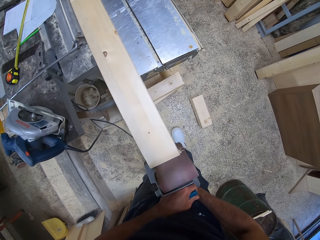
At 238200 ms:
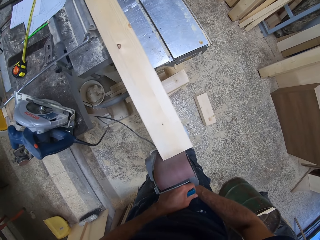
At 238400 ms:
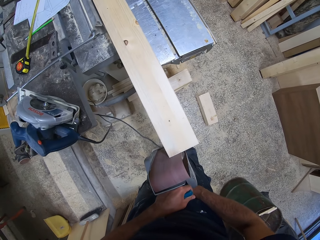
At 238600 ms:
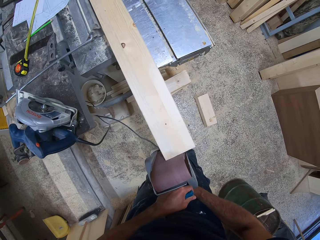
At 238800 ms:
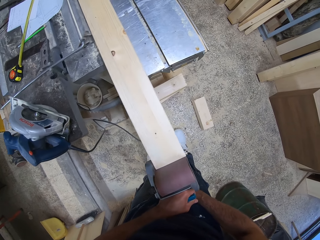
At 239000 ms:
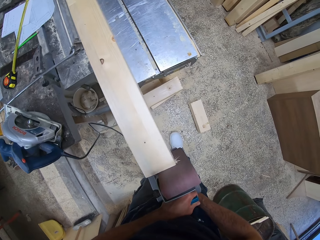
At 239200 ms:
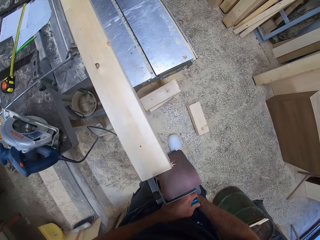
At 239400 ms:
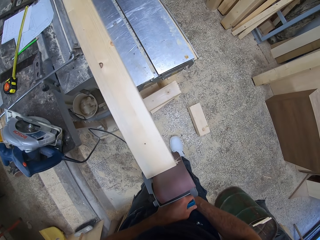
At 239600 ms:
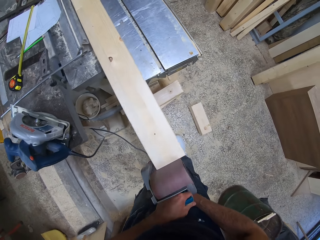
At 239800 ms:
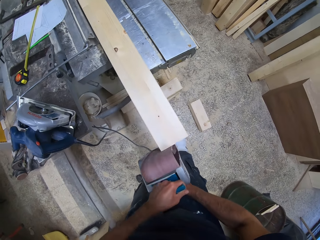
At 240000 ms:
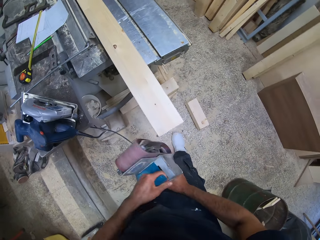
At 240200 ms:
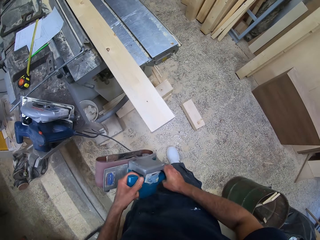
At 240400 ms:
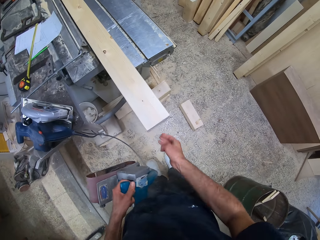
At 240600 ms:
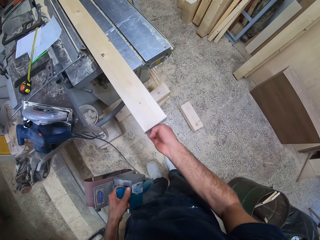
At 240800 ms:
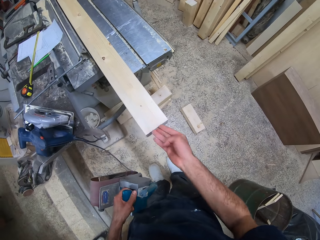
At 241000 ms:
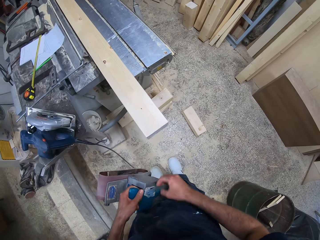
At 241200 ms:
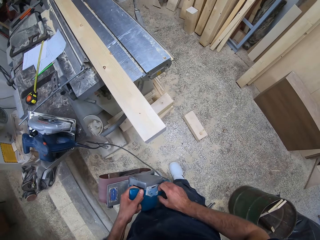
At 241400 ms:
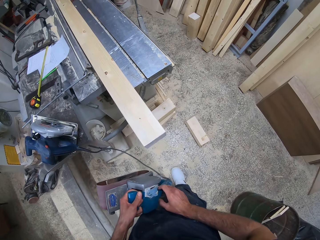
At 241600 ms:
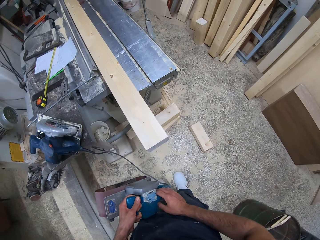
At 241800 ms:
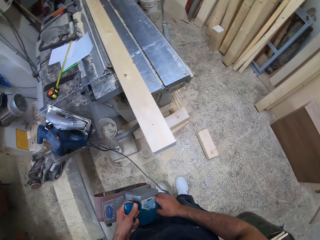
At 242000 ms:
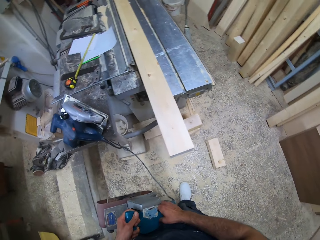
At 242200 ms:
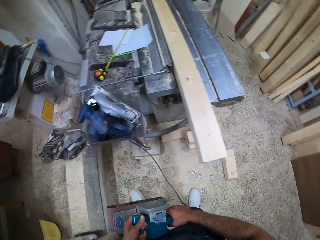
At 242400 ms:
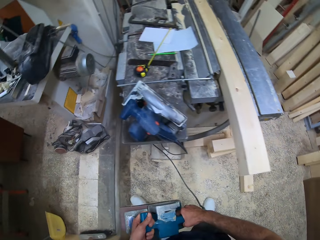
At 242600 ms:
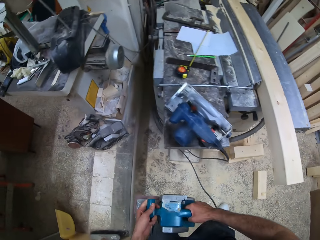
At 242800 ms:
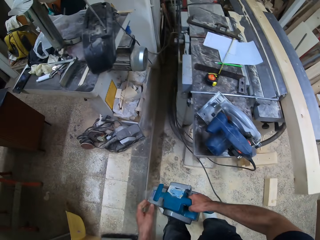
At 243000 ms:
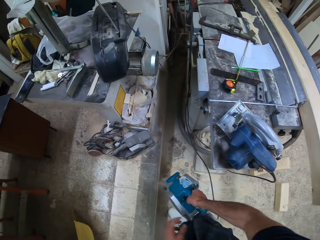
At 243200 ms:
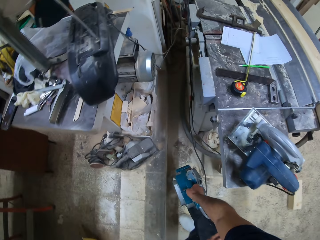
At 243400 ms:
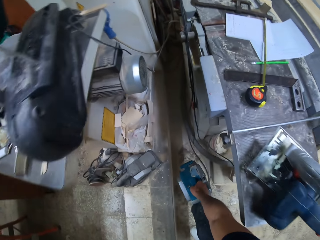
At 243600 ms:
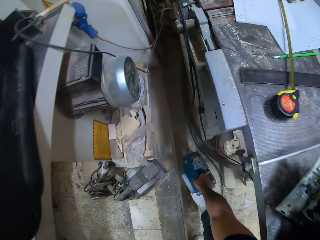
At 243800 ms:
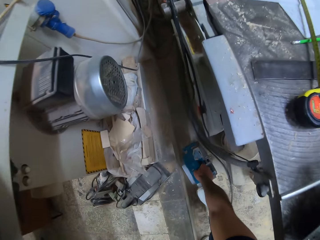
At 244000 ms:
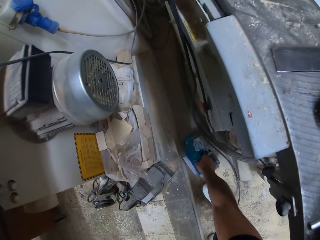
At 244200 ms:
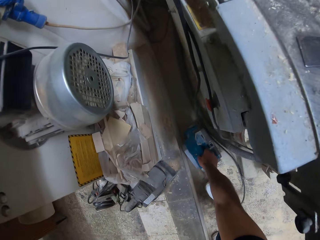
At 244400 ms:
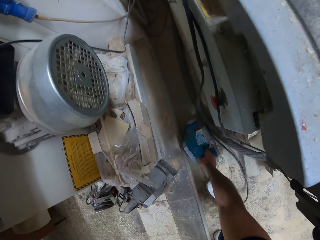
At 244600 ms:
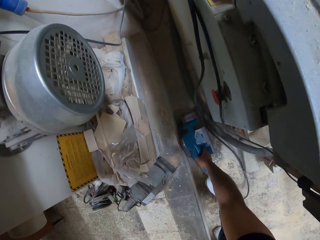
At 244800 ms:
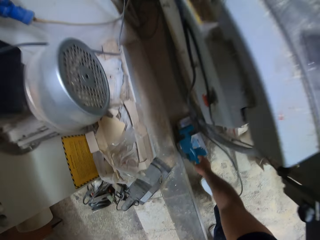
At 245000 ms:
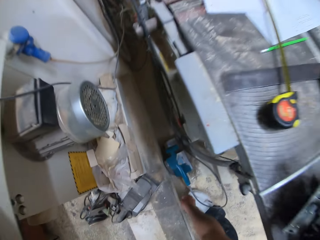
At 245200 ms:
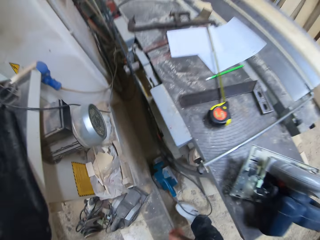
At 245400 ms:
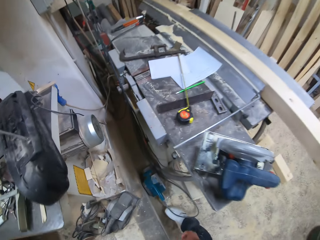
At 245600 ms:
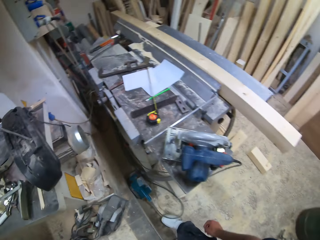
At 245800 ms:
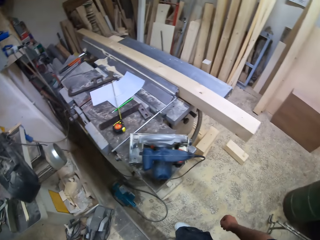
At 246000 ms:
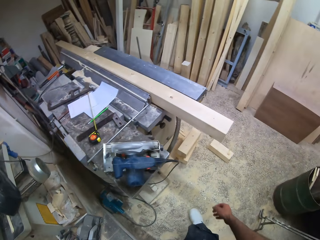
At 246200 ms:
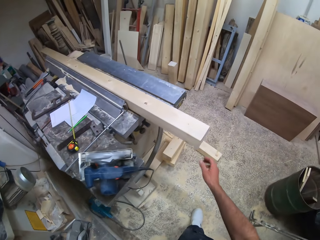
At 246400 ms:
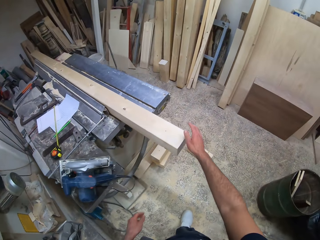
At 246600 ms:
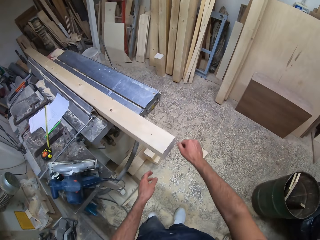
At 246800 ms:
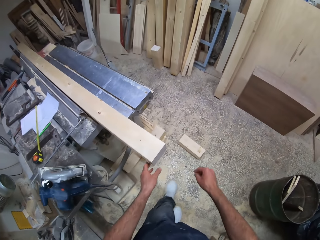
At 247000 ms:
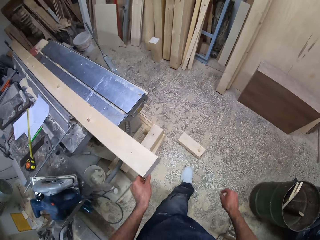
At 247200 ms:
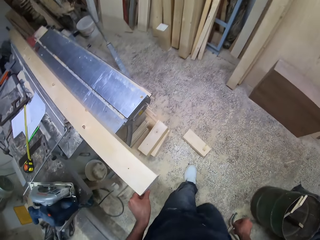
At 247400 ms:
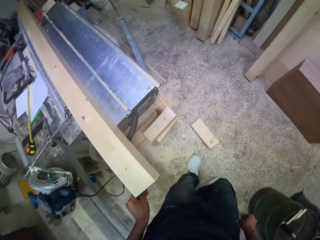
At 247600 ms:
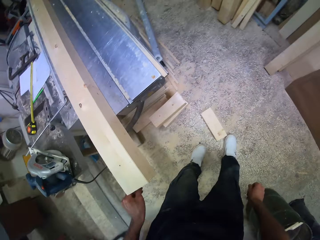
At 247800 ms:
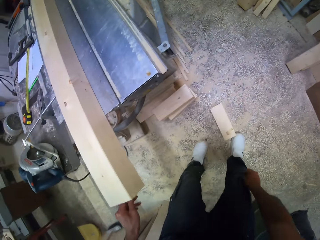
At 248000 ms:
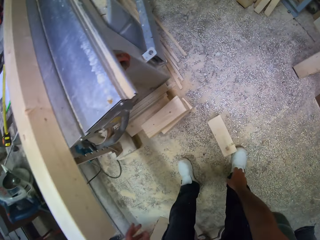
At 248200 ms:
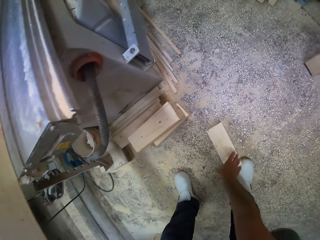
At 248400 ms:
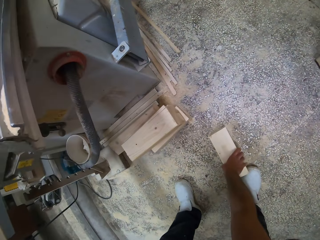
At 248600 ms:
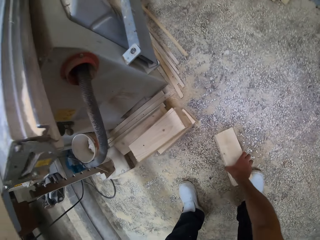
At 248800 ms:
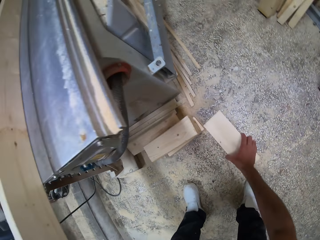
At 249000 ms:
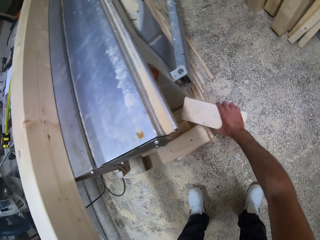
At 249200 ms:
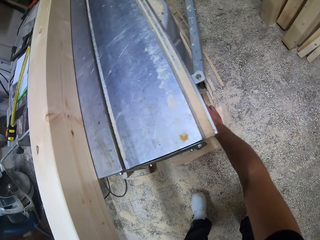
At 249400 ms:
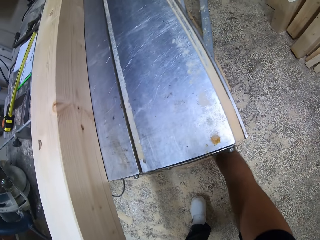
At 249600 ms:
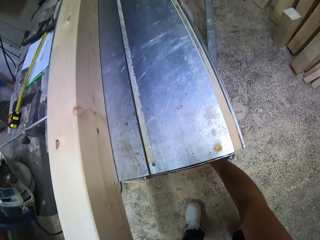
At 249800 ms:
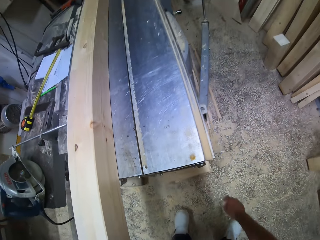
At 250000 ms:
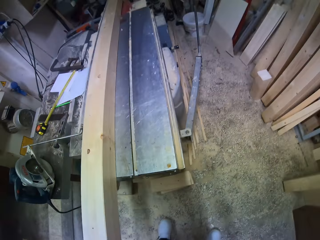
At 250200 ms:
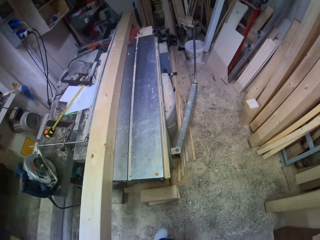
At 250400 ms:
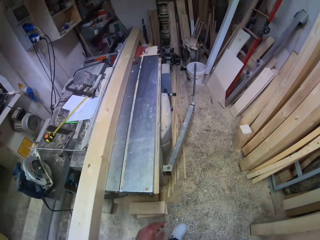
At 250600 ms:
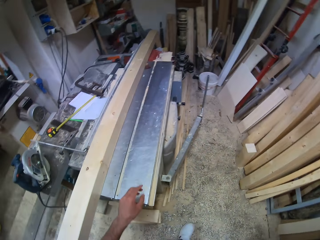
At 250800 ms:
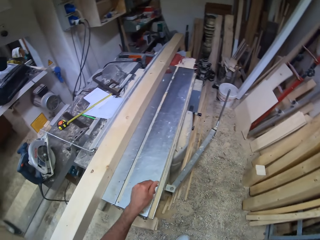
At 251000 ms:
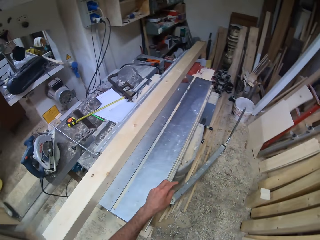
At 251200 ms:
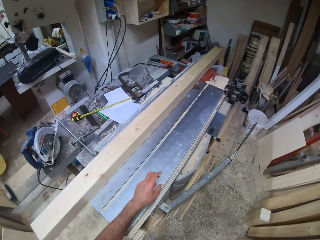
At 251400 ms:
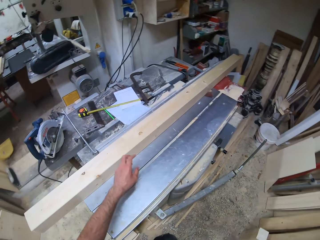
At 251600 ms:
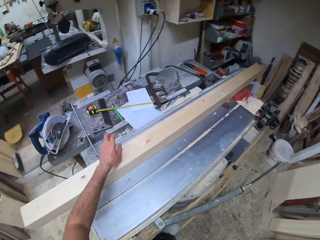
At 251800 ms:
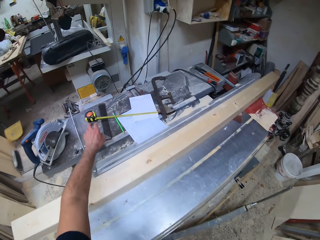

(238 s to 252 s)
The camera wearer touches the timber. They drop the wood sanding machine on the floor. They wipe the timber. They remove fillings from the piece of wood. They pick a cut piece of wood from the floor. They drop the cut piece of wood on a stack of woods.

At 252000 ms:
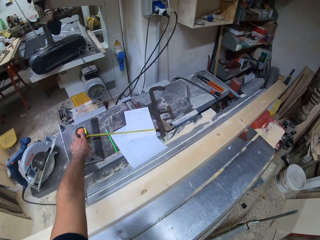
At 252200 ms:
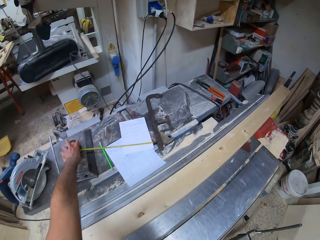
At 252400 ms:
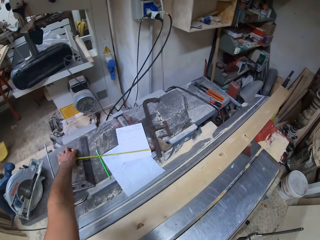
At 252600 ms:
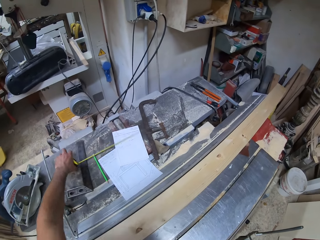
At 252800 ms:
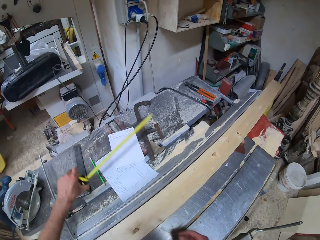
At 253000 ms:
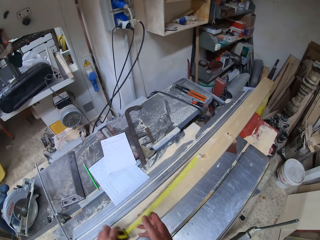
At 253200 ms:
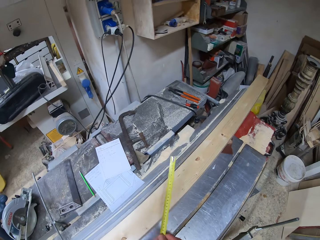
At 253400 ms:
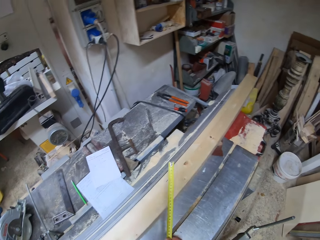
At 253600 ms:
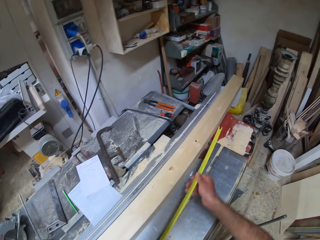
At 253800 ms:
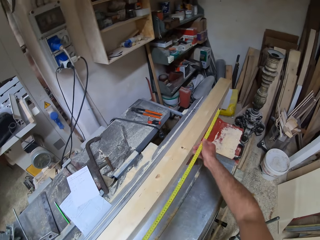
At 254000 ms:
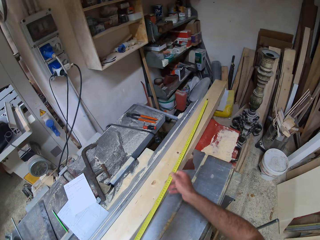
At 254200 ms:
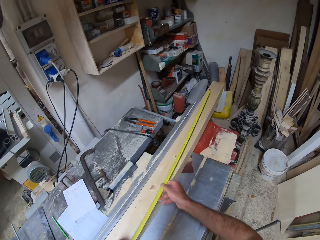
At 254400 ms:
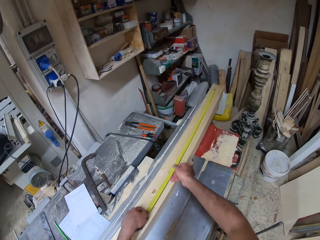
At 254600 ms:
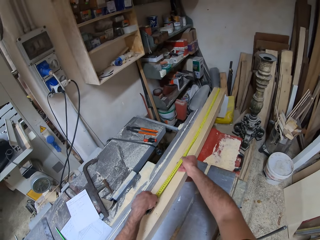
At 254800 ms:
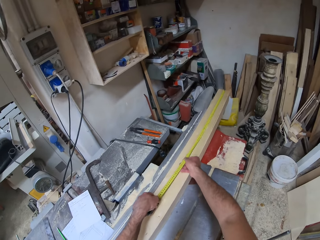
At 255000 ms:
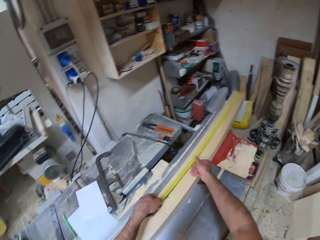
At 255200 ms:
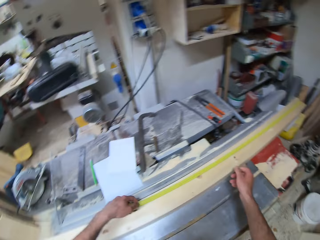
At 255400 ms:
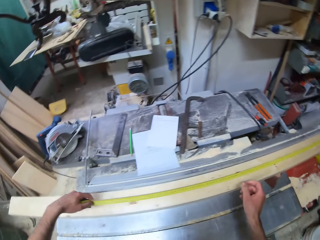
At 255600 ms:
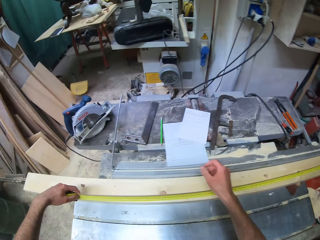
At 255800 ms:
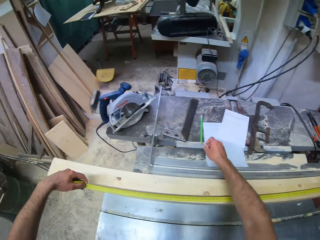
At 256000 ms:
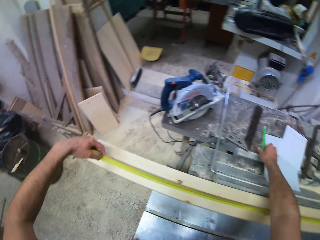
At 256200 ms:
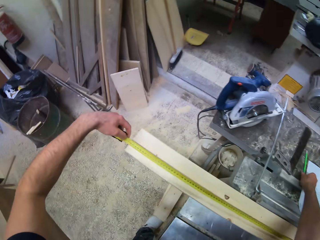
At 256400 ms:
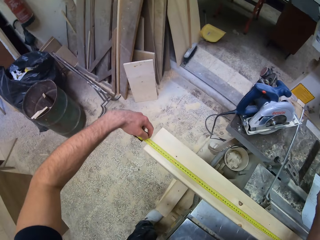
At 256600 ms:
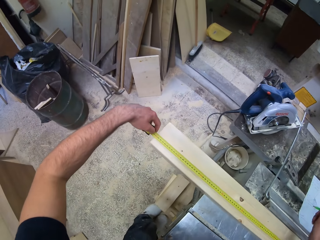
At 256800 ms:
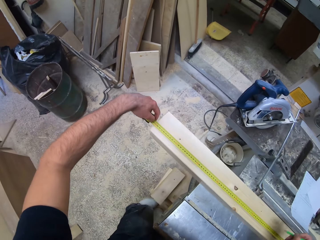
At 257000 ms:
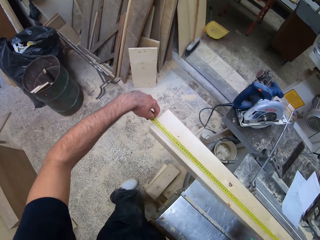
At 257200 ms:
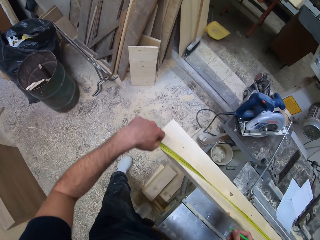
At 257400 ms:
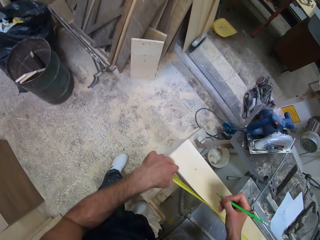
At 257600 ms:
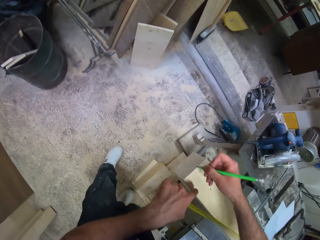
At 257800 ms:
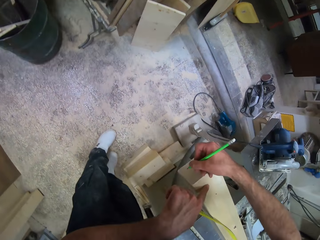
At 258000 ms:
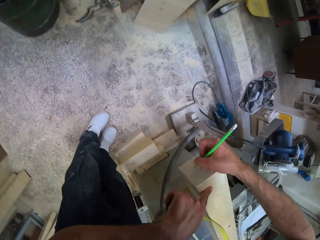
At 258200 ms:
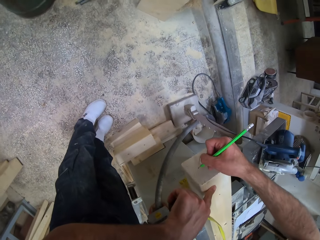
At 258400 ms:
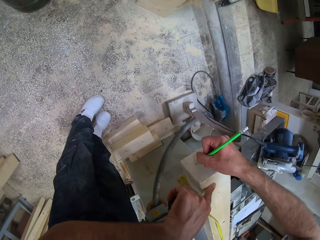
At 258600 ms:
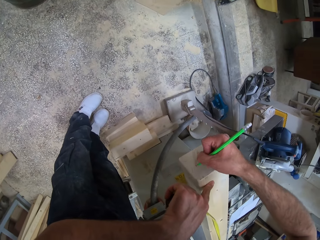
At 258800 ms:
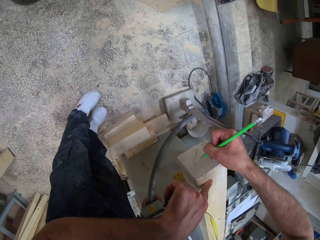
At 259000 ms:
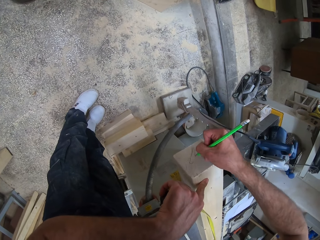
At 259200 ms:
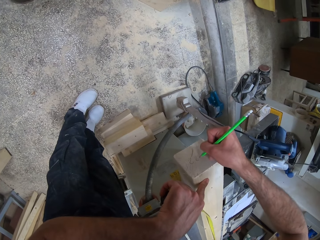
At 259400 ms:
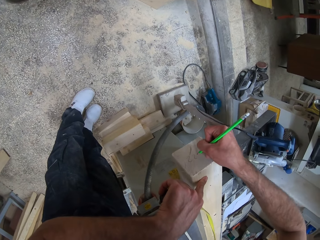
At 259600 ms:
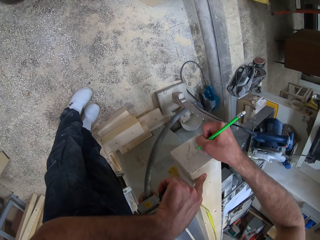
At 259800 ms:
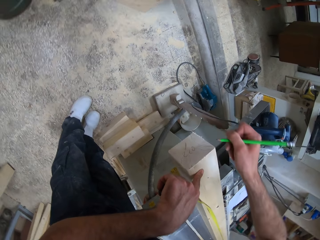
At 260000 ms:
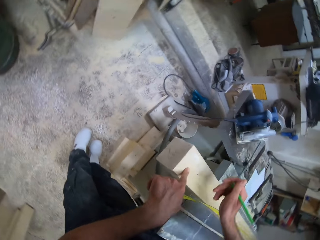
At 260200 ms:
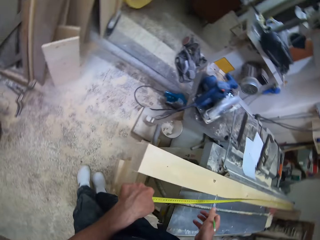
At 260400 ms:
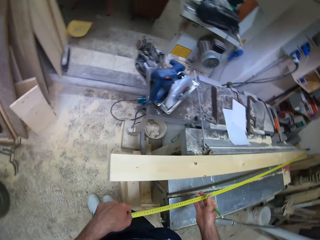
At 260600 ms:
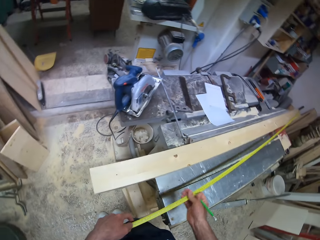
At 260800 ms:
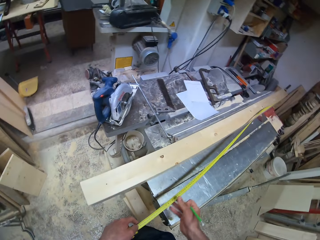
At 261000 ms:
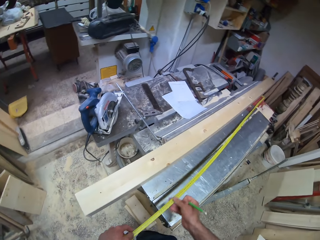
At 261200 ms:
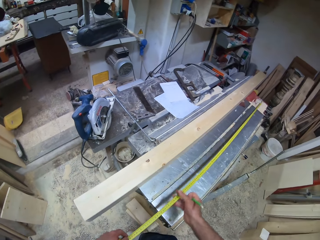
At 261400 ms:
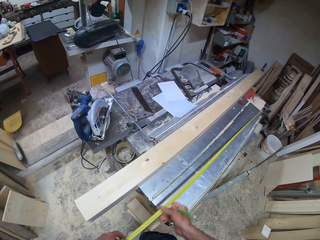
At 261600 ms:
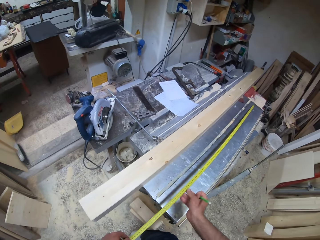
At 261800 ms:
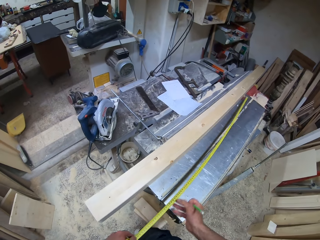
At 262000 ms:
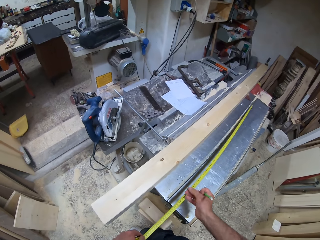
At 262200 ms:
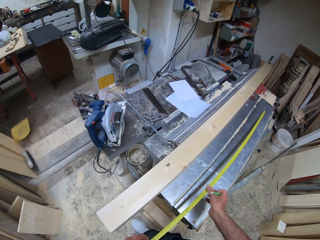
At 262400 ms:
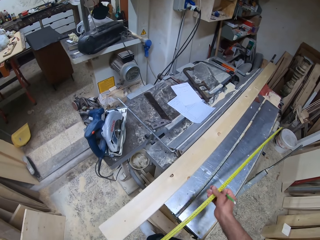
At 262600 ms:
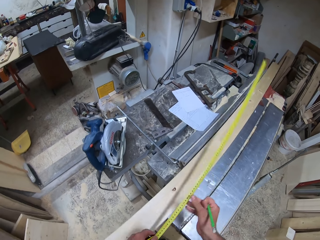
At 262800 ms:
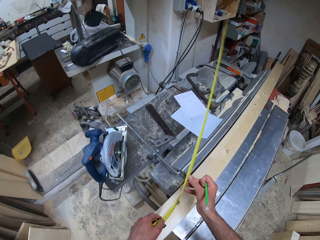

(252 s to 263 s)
The camera wearer picks the measuring tape from the wood cutting machine. They stretch out the measuring tape. They measure the piece of wood with the measuring tape. They pick the pencil from the wood cutting machine. They write on the timber end with the pencil. They retract the measuring tape.
